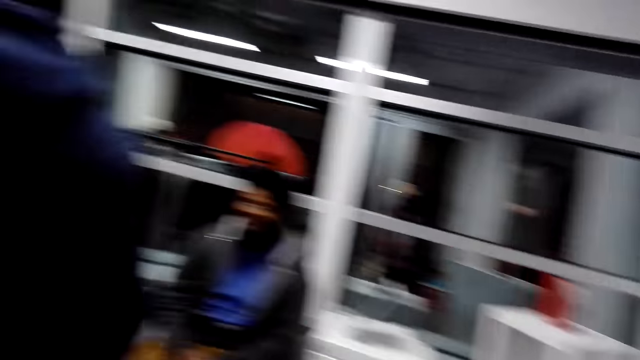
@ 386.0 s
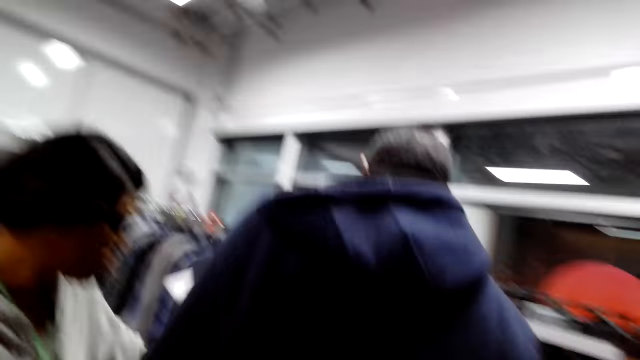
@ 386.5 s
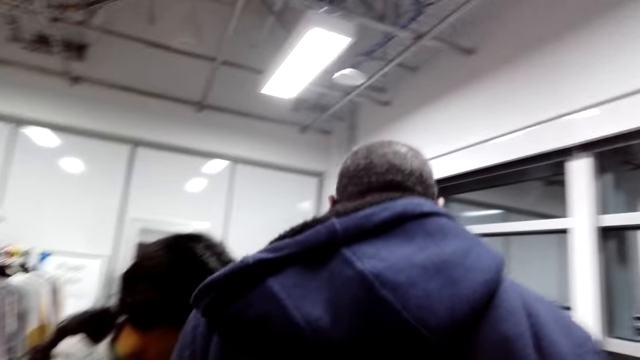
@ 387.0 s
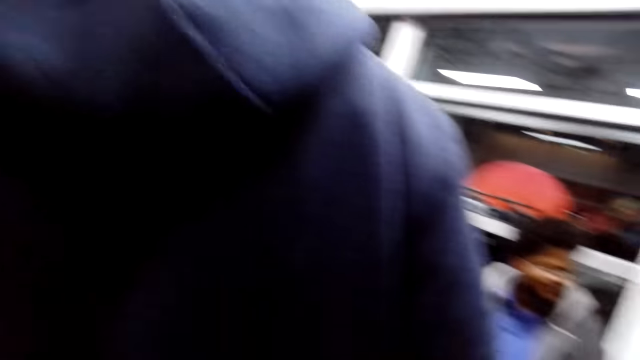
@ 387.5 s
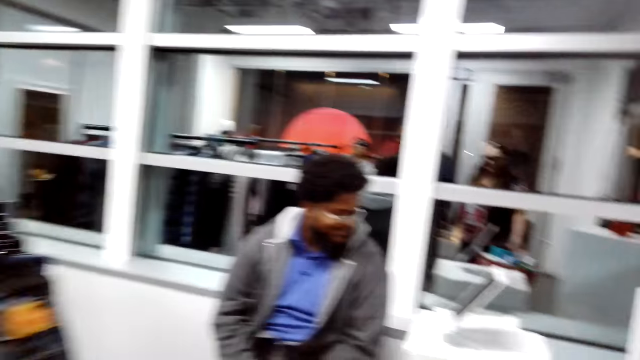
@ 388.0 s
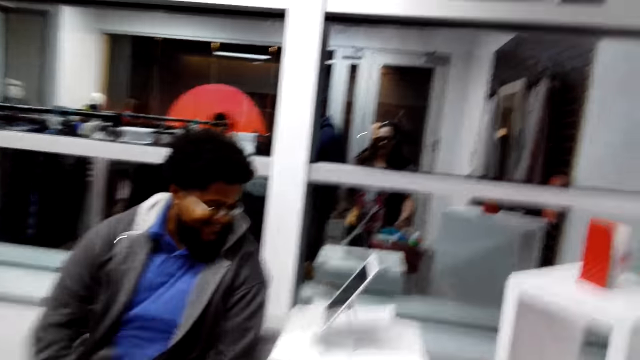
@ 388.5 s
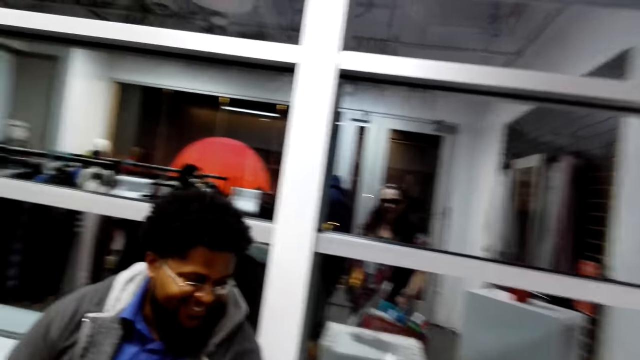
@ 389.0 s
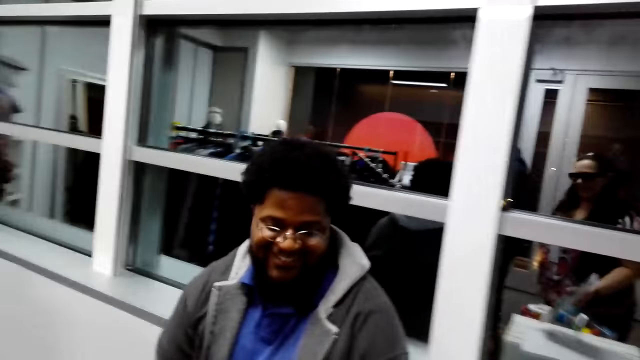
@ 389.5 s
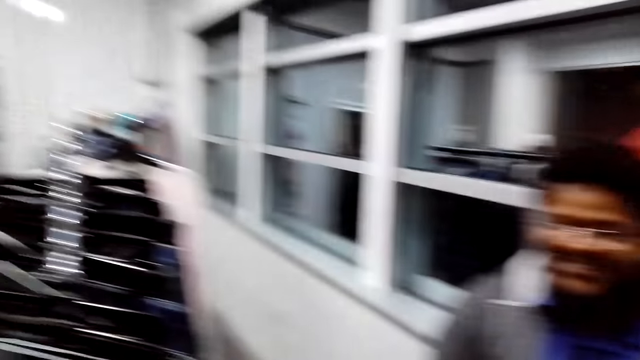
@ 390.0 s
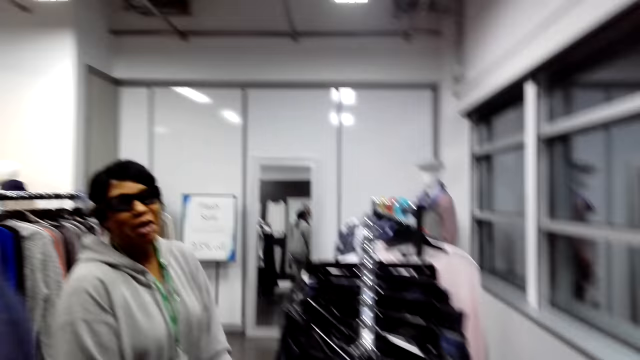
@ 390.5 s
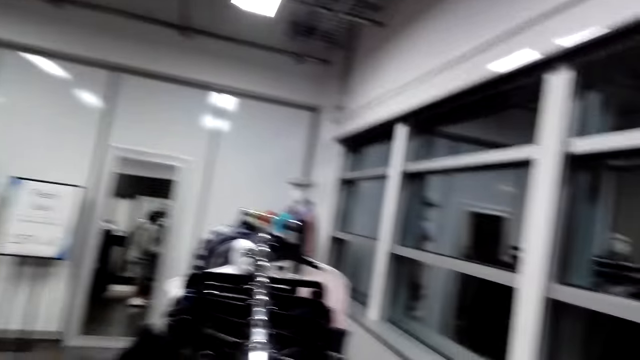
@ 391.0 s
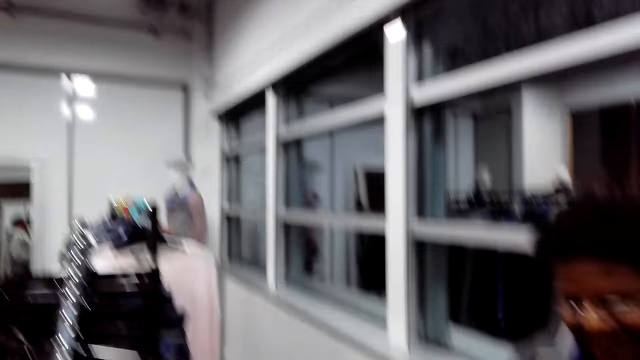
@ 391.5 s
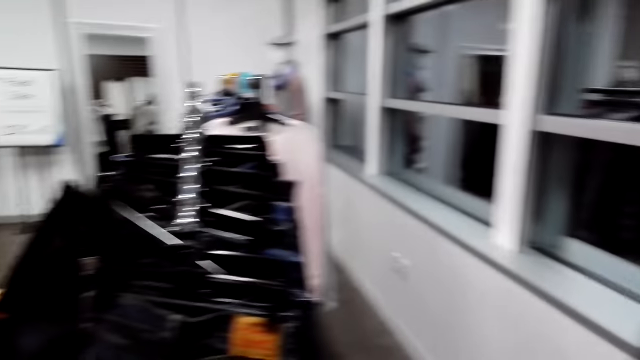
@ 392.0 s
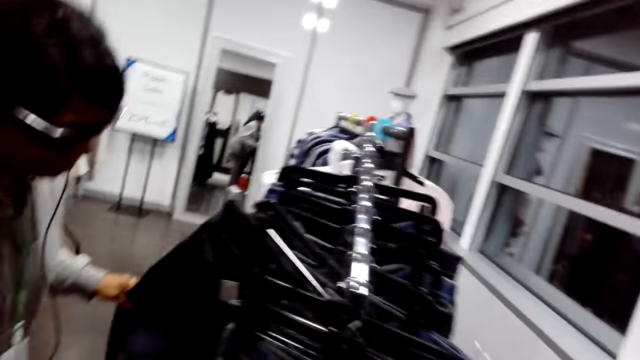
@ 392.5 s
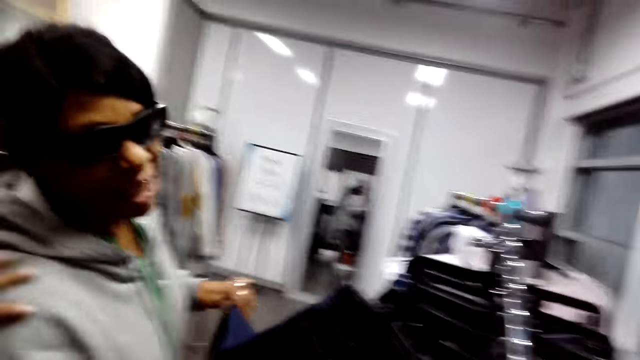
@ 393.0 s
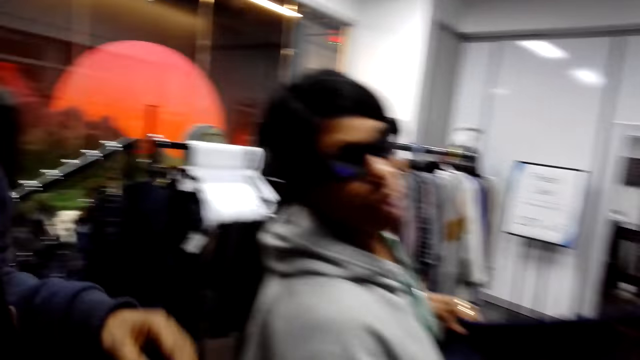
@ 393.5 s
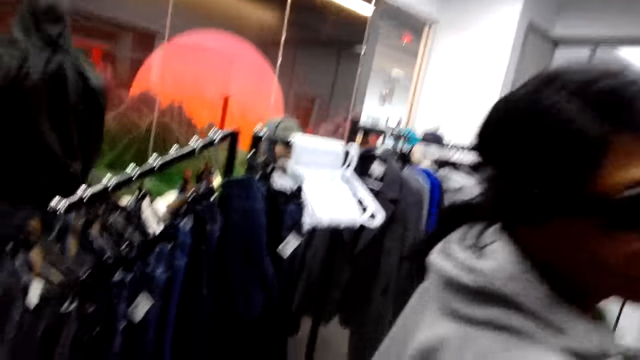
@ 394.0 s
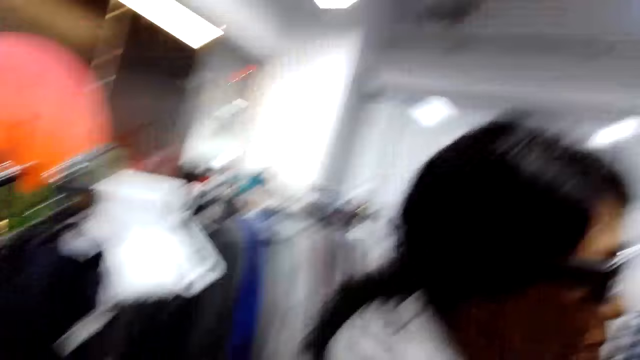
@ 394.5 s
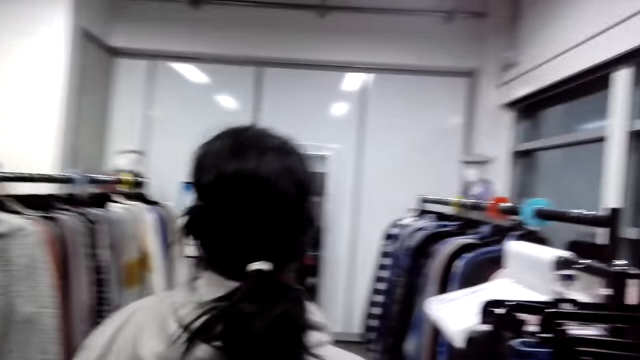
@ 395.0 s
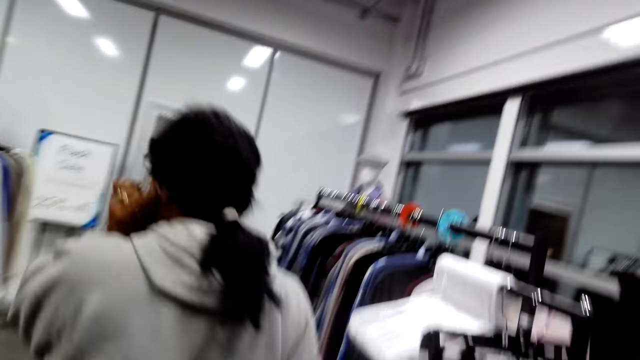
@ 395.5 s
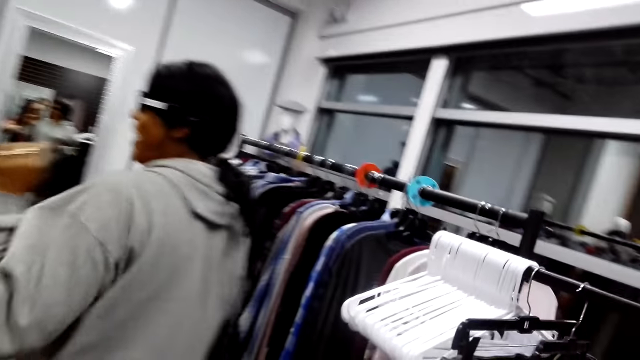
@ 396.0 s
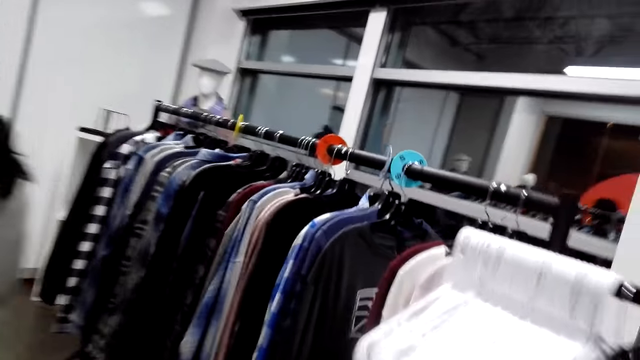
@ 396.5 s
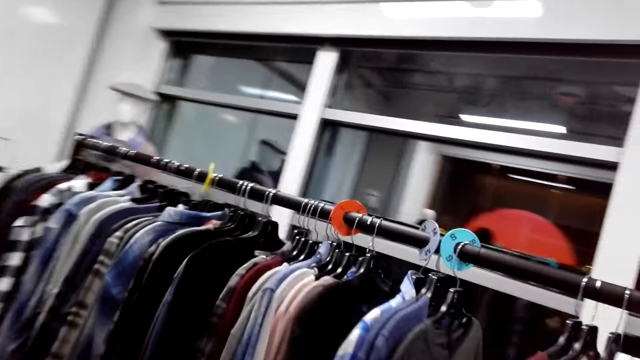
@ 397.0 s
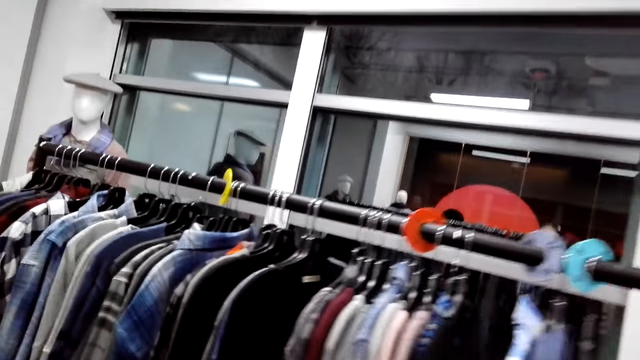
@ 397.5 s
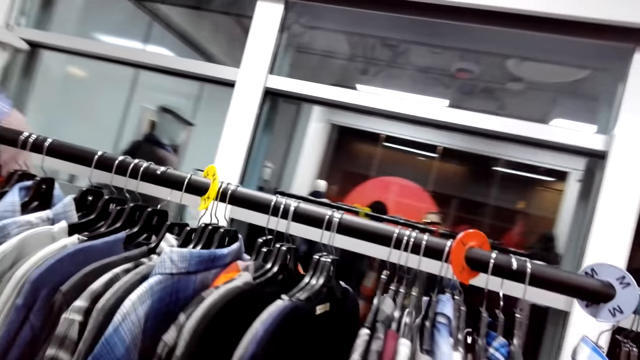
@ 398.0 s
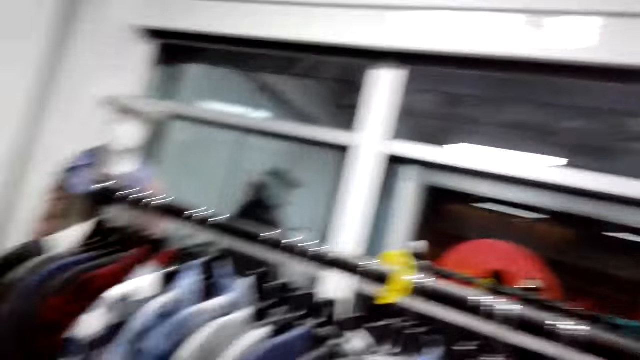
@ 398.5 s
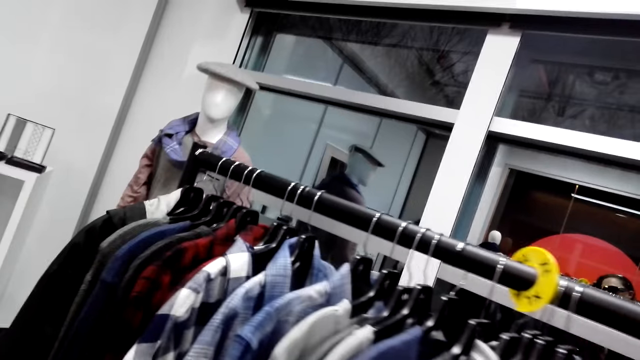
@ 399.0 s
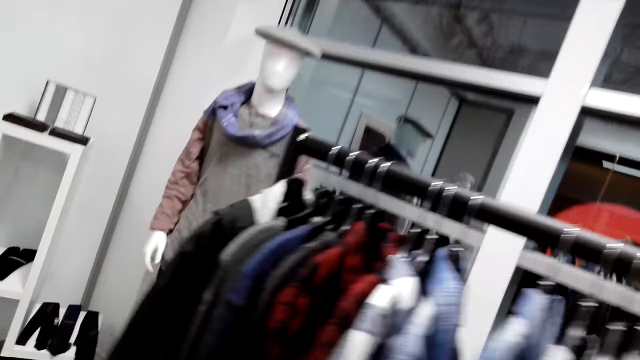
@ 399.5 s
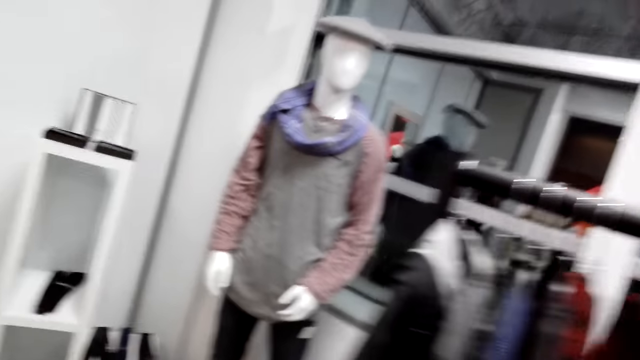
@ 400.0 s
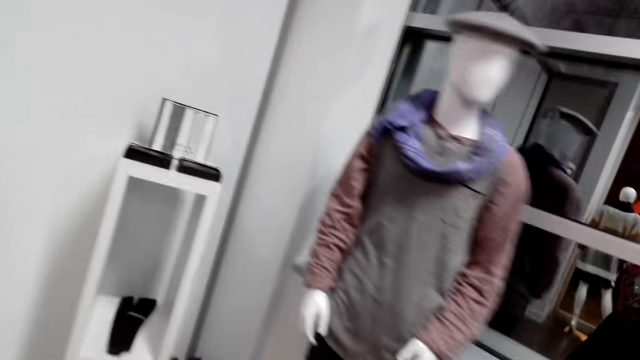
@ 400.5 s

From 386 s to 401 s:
The camera wearer steps forward. They talk to people. A man moves the head. The camera wearer looks around. Another man touches a lady. The other man moves the hand. The lady steps forward. The camera wearer steps forward. They walk around.

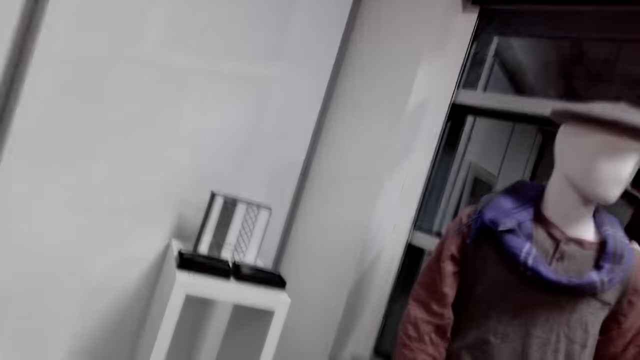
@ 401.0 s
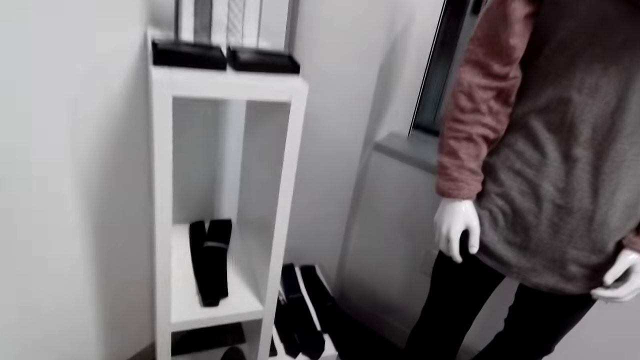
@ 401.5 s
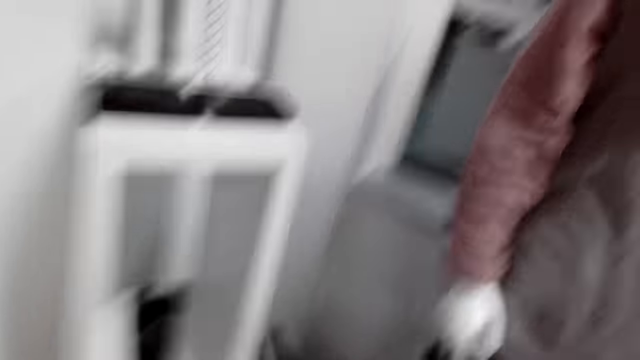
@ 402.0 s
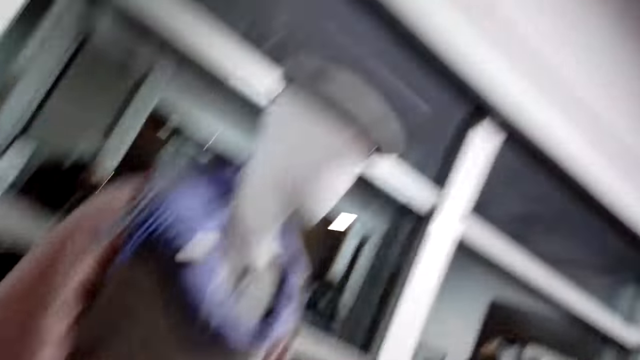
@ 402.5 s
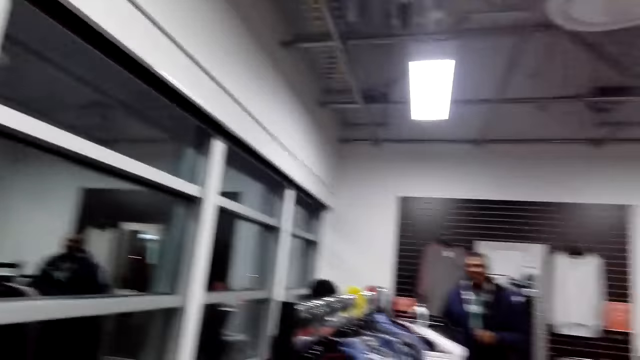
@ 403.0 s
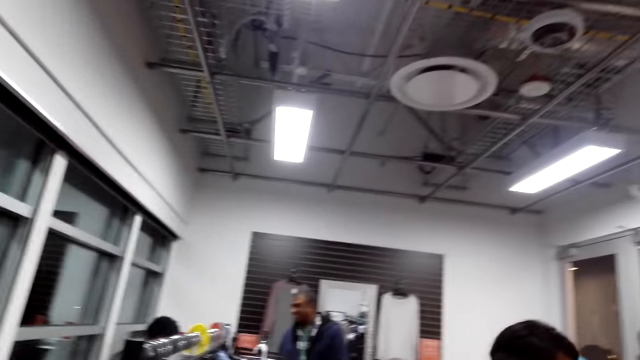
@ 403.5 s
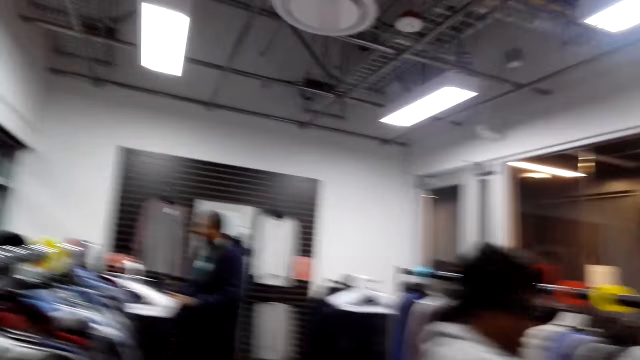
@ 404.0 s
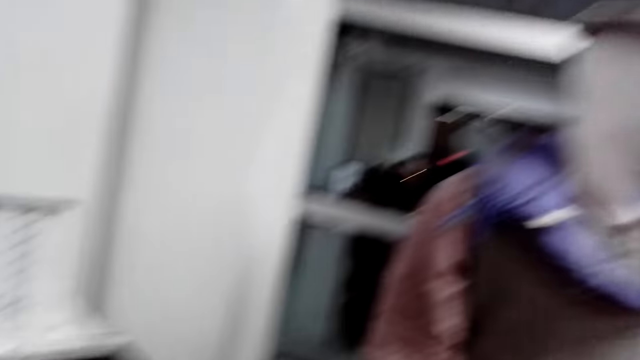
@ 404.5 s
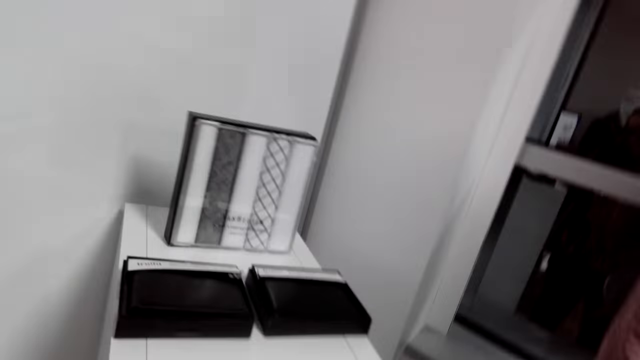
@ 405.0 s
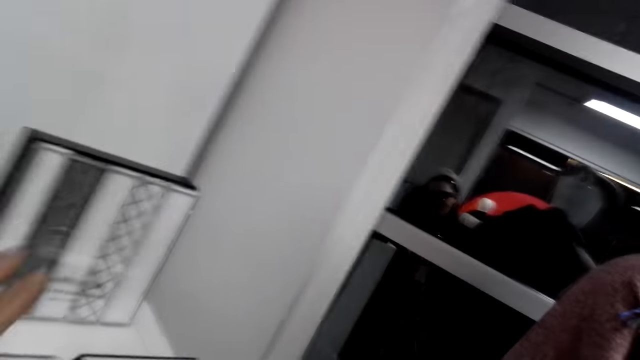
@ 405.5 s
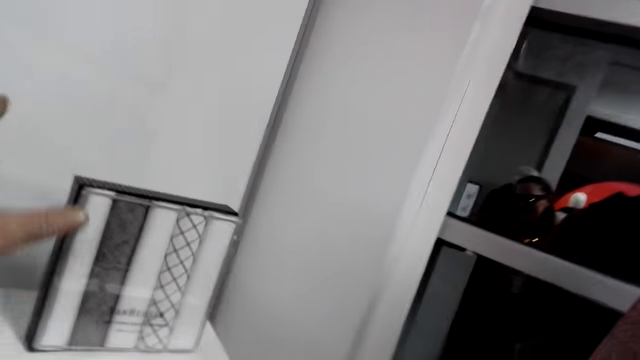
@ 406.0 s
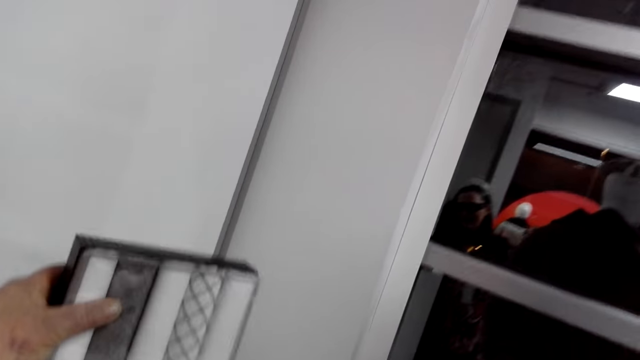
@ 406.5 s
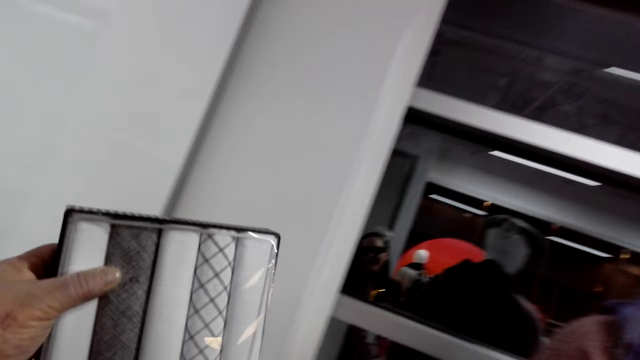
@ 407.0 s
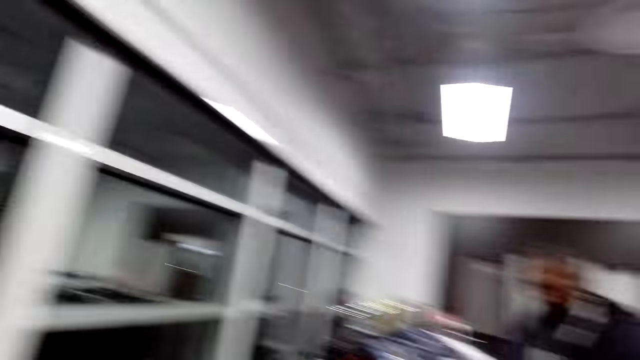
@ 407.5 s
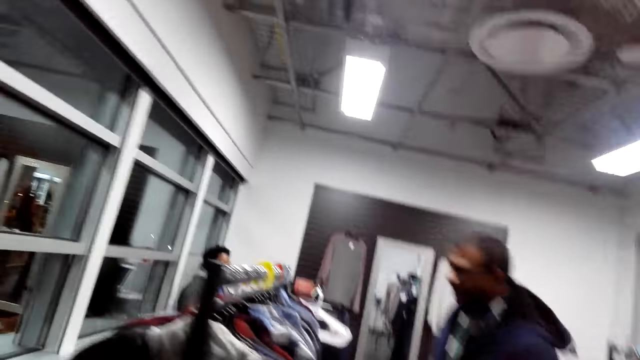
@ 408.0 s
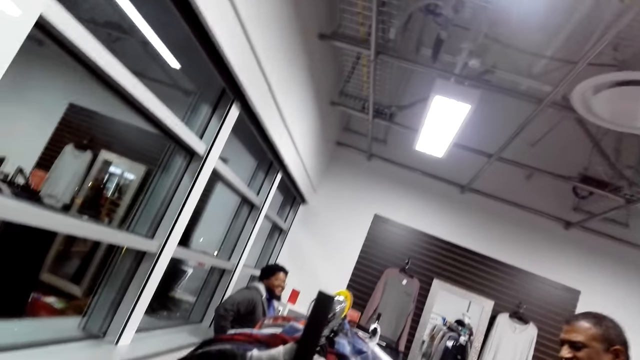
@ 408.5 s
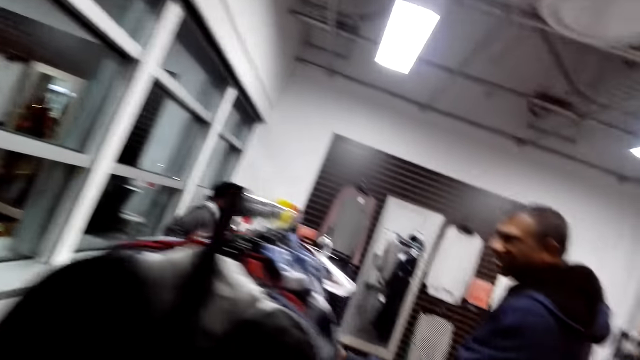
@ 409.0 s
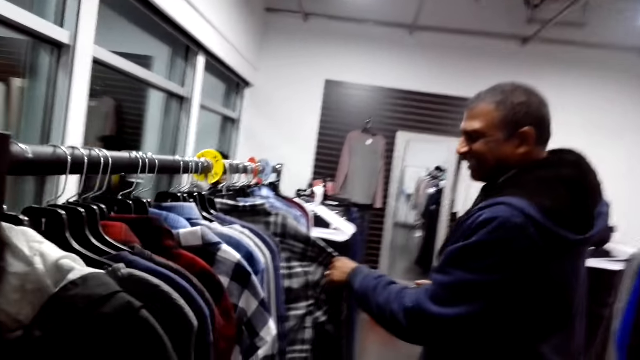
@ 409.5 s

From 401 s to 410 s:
The camera wearer looks around. They move the hand and pick up the bulb. A man looks at the clothes.
